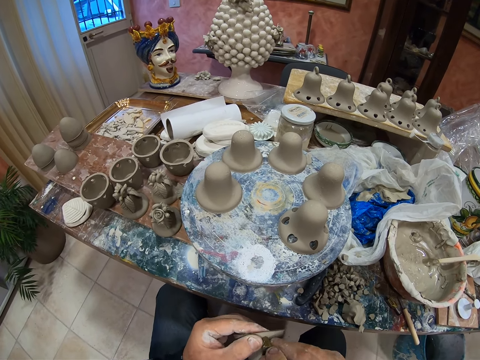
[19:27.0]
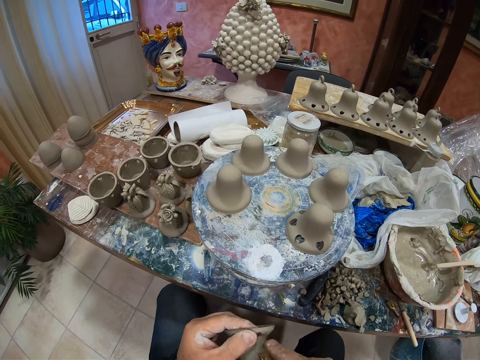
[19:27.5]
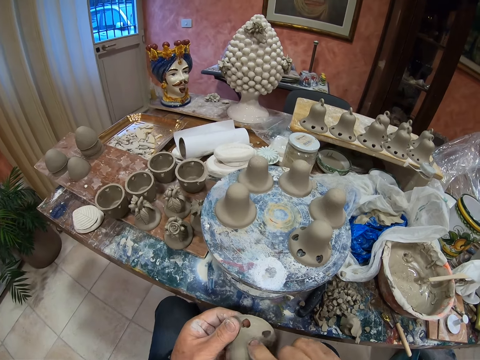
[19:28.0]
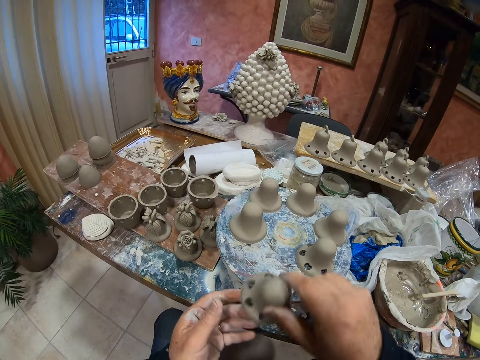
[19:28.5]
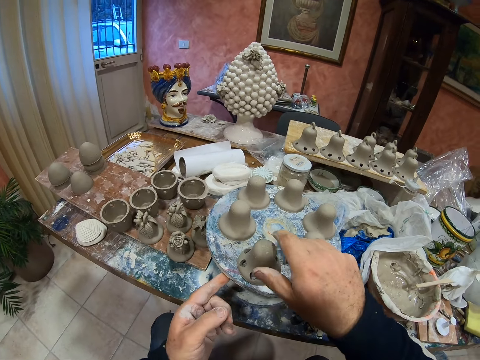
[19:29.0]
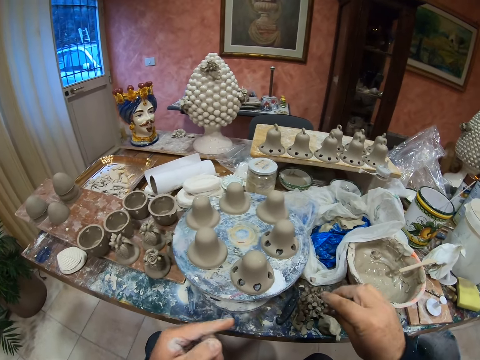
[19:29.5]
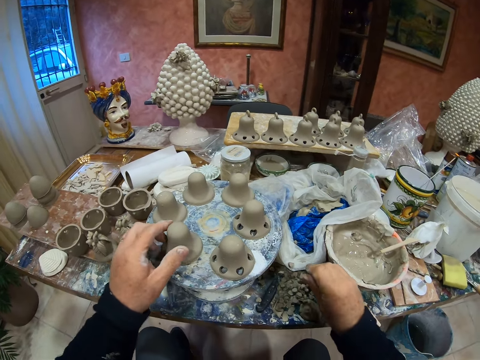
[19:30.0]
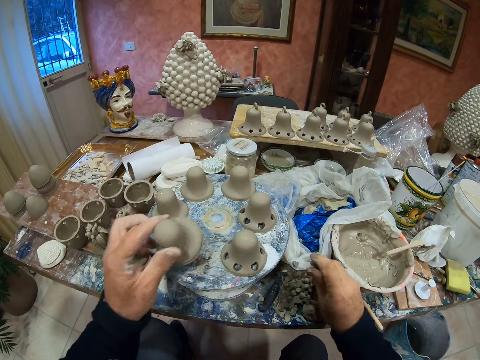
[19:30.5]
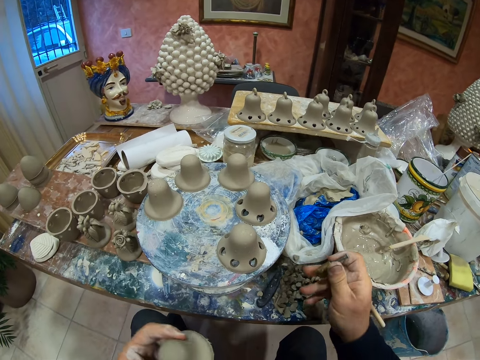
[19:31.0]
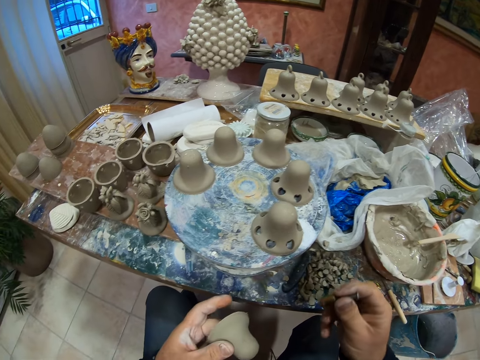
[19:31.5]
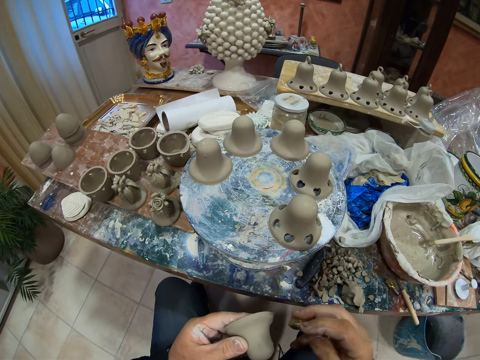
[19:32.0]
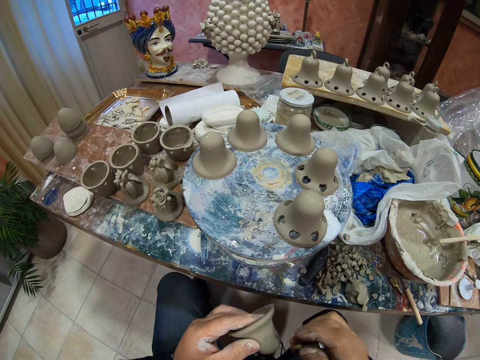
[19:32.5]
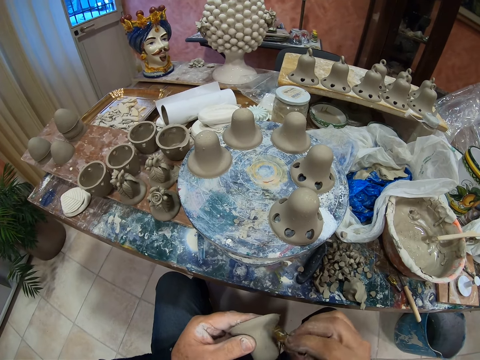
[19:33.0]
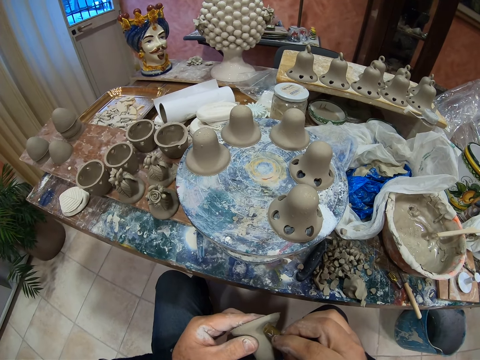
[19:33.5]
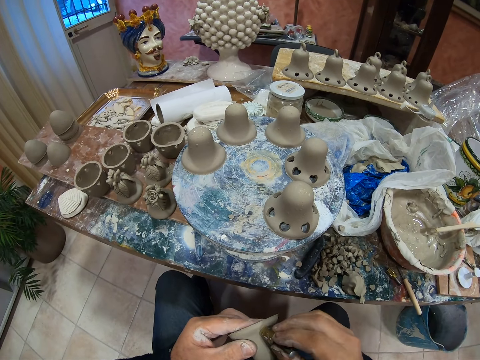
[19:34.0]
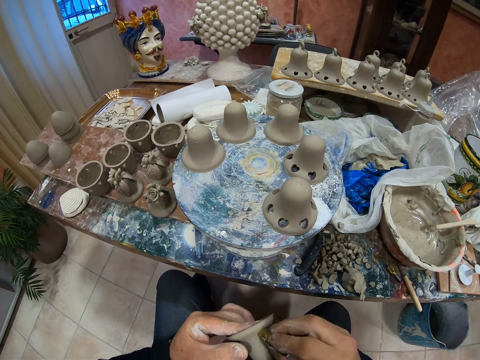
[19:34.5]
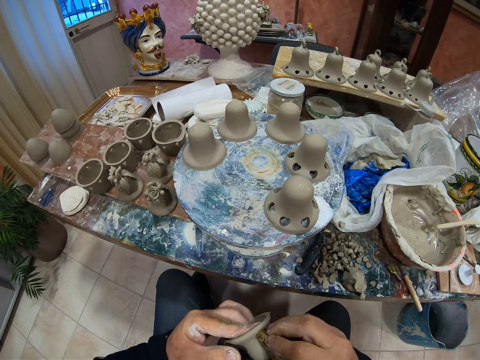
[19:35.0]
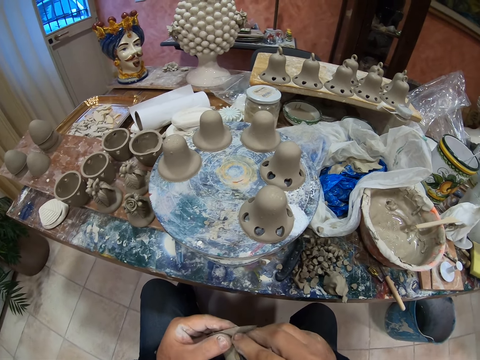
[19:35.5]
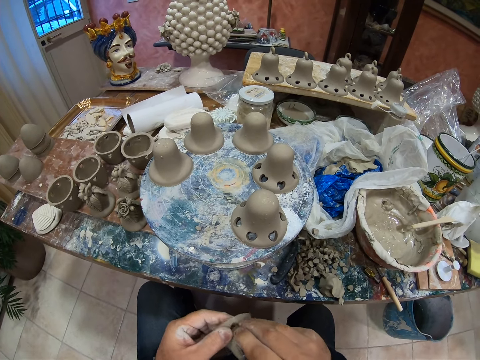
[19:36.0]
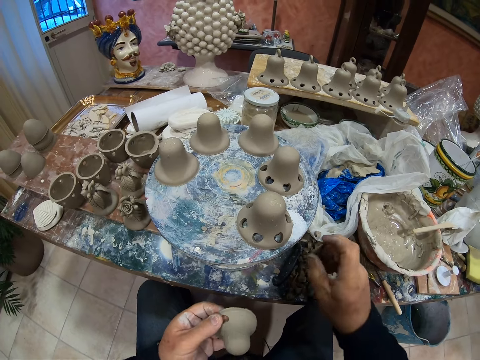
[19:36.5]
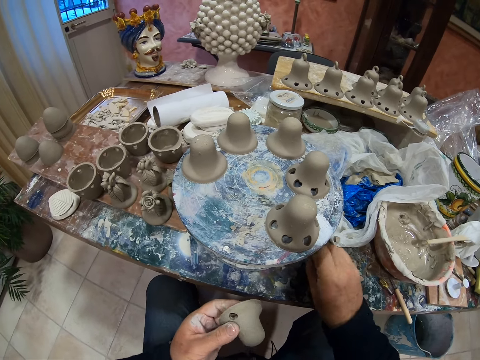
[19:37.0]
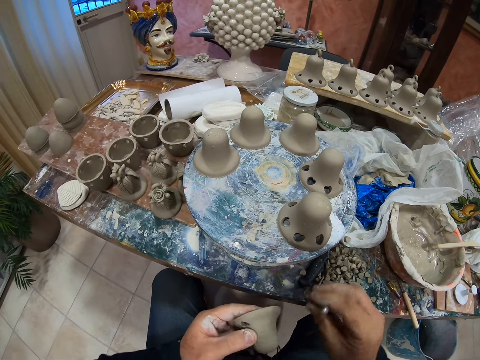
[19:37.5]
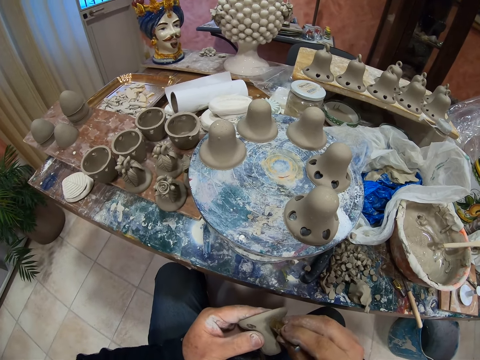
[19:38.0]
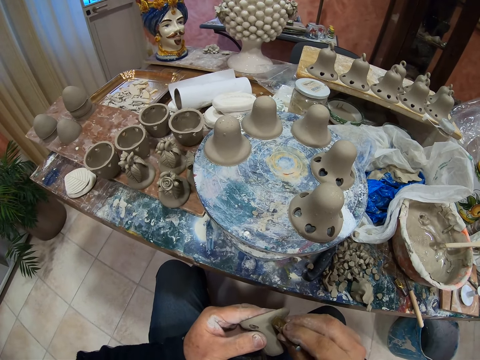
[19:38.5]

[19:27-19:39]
The camera wearer places the pottery clay mold on the plate. They pick up another pottery clay mold. They make decoration holes on the pottery clay mold.

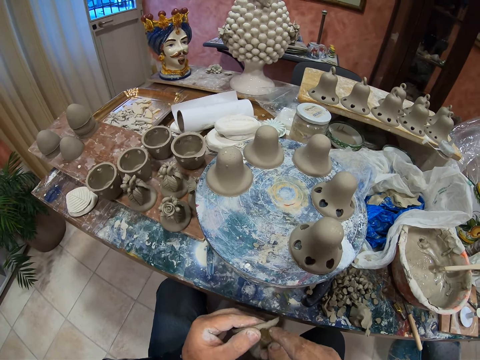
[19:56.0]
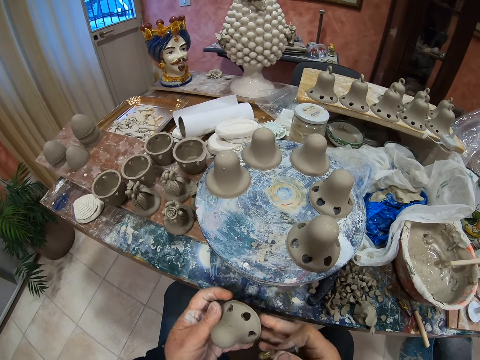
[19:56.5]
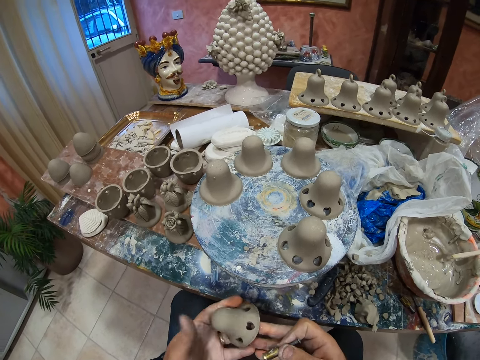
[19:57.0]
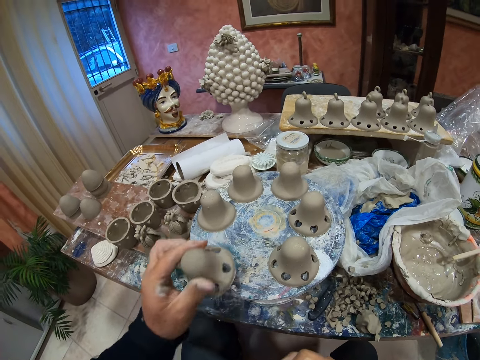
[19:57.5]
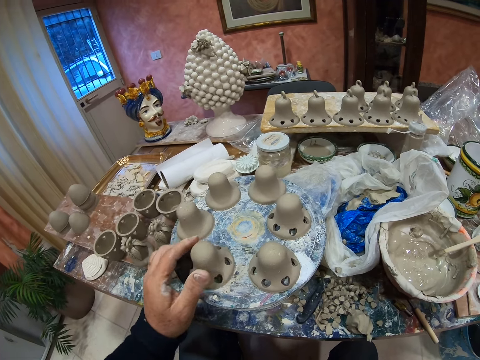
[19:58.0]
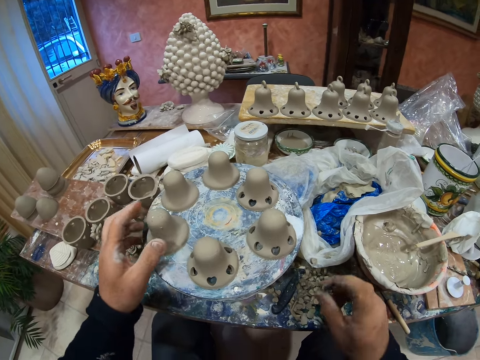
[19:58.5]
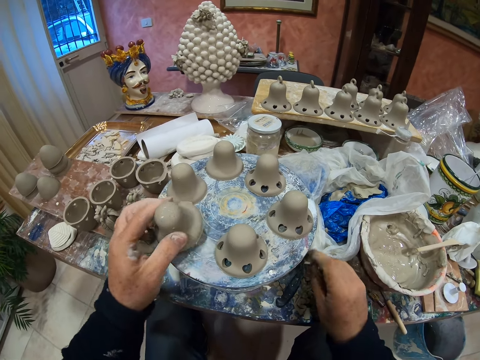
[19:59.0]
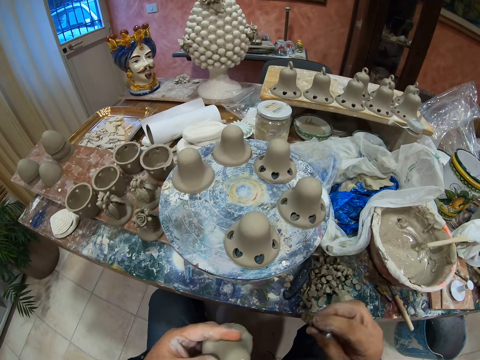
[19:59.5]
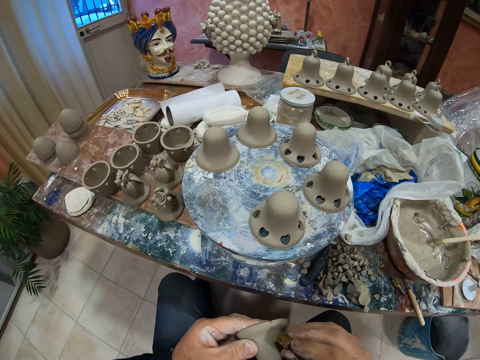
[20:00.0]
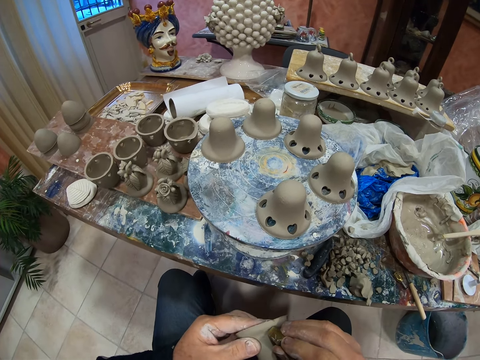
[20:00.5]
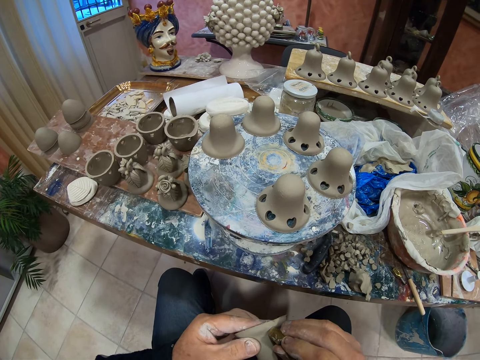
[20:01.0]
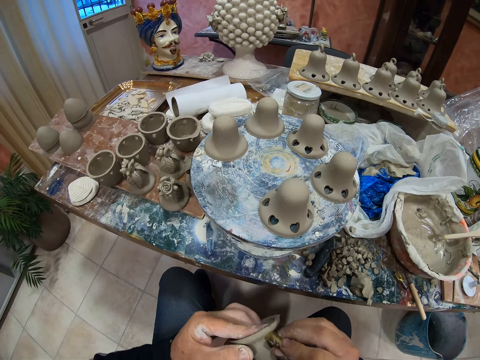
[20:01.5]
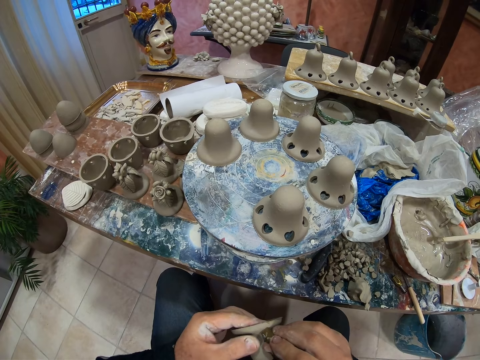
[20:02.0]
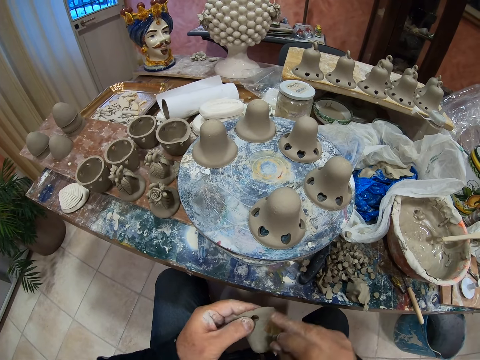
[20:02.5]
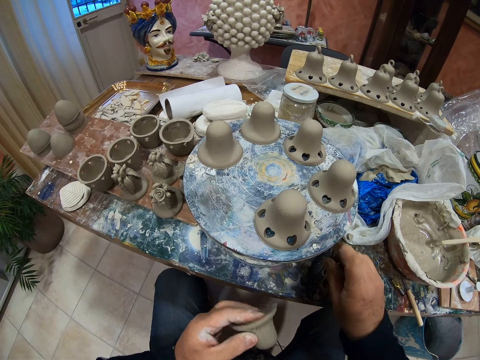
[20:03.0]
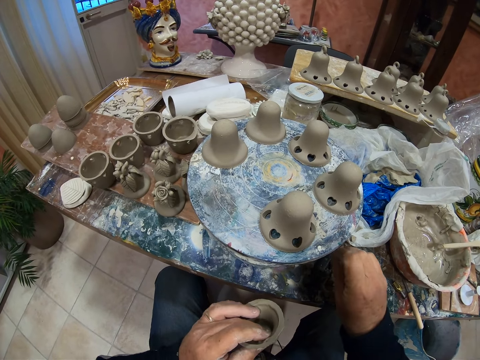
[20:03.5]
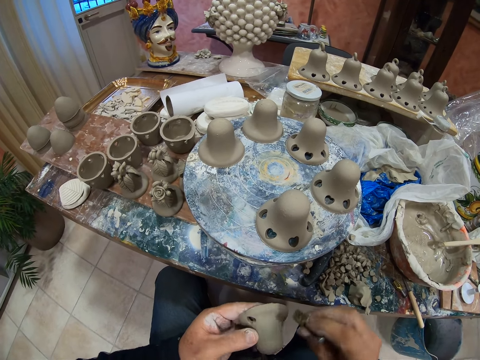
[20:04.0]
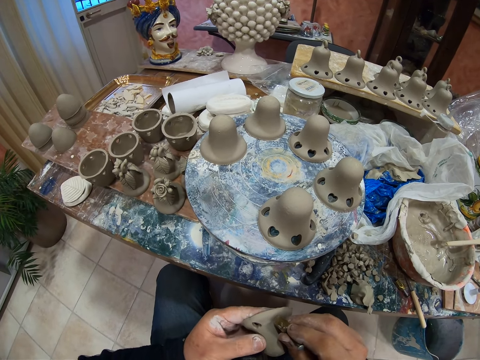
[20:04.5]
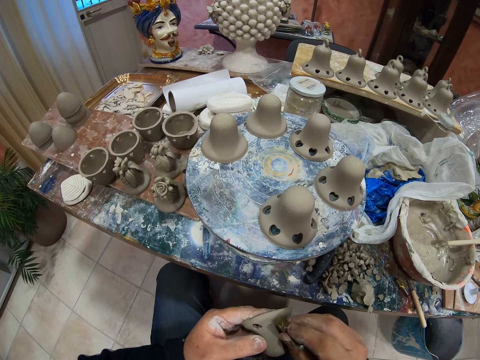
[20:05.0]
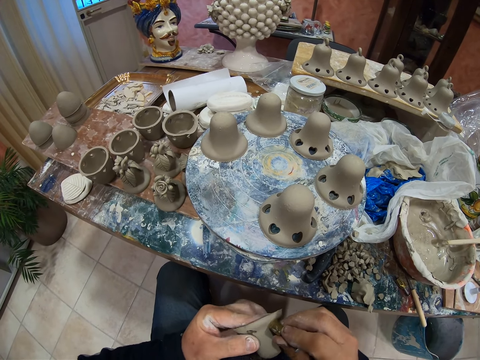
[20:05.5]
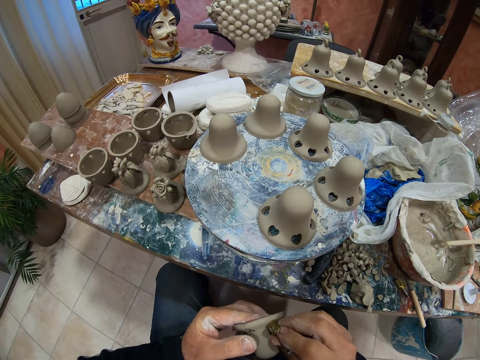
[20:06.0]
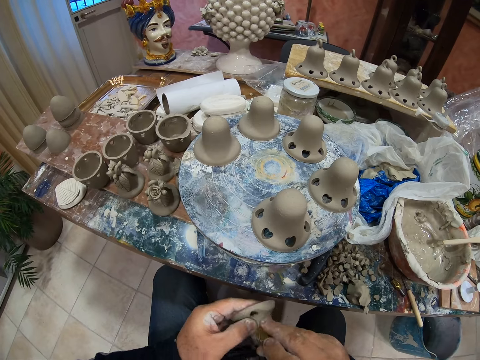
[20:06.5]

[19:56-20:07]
The camera wearer places the pottery clay mold on the plate. They pick up another pottery clay mold. They make decoration holes on the pottery clay mold.

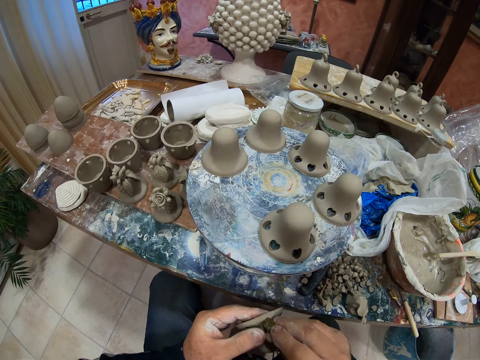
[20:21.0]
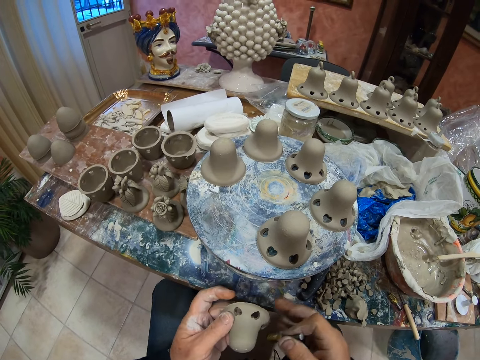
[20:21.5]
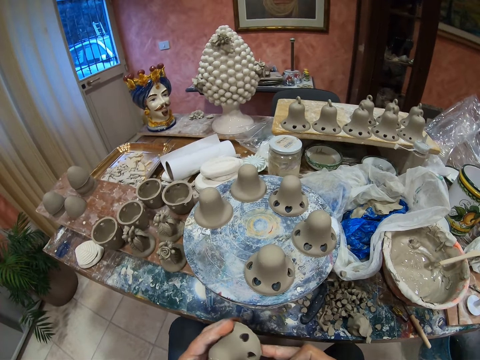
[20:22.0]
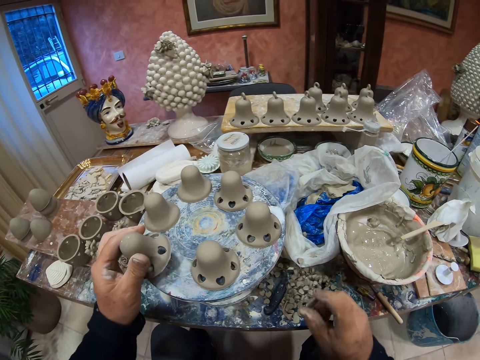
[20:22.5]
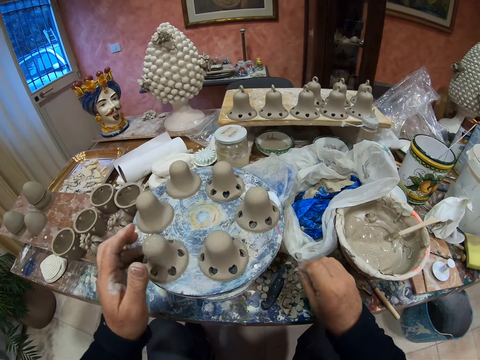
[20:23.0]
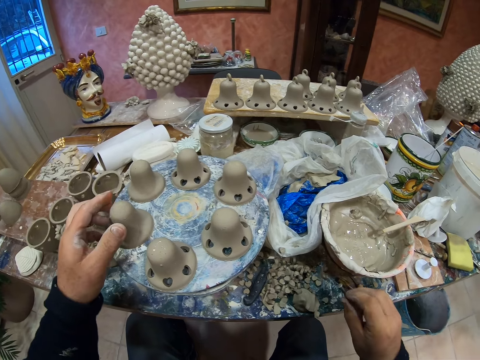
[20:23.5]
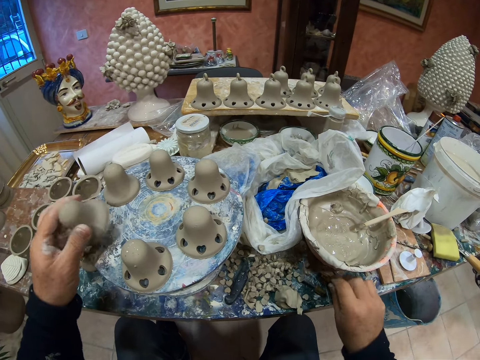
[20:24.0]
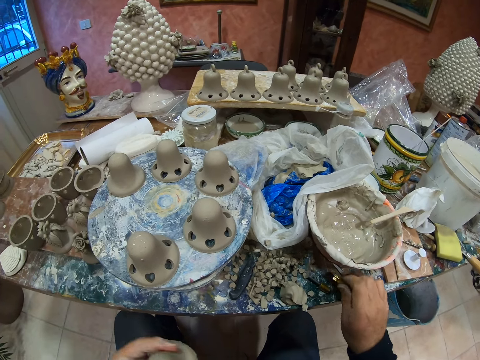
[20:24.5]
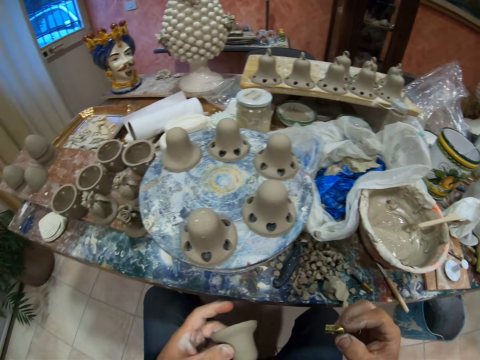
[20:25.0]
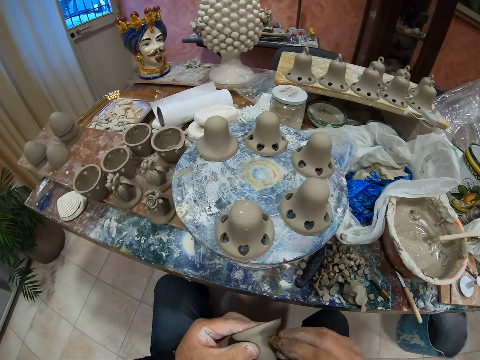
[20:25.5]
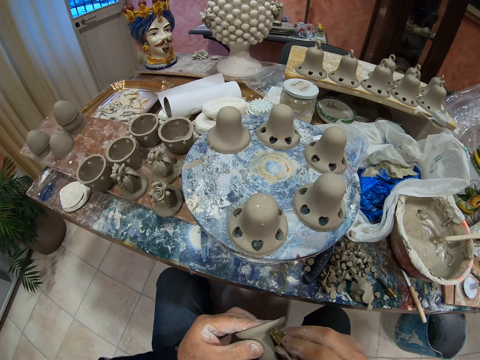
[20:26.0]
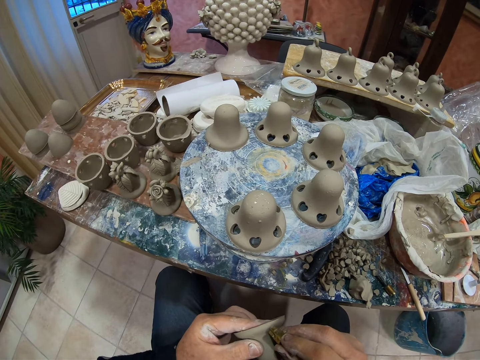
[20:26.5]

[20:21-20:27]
The camera wearer places the pottery clay mold on the plate. They pick up another pottery clay mold.
